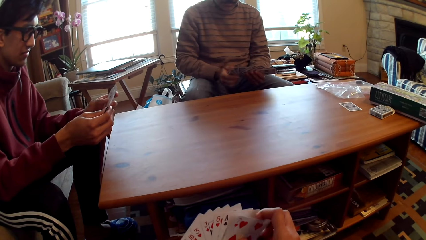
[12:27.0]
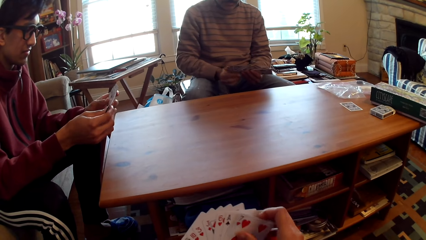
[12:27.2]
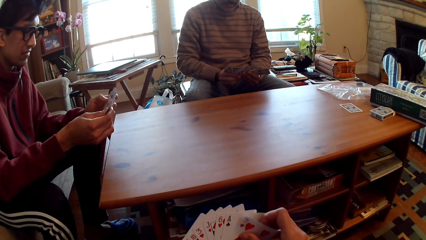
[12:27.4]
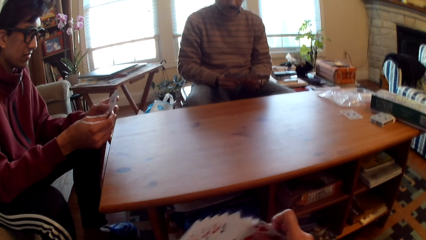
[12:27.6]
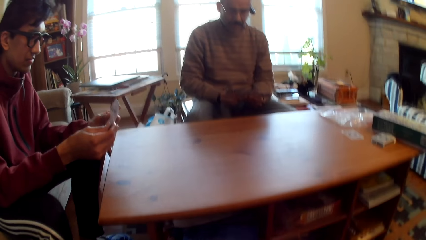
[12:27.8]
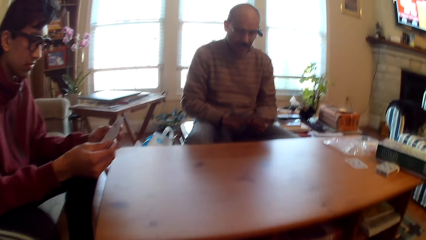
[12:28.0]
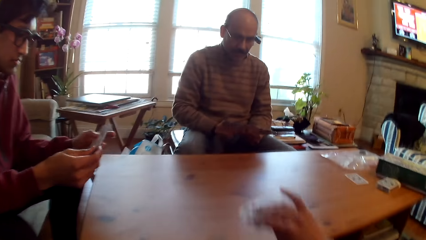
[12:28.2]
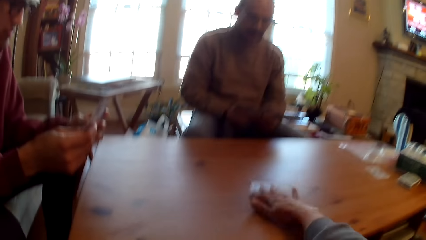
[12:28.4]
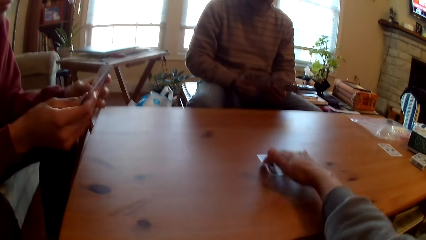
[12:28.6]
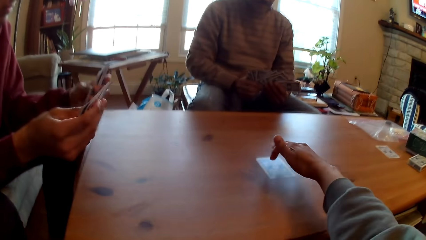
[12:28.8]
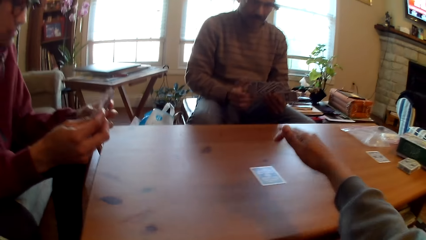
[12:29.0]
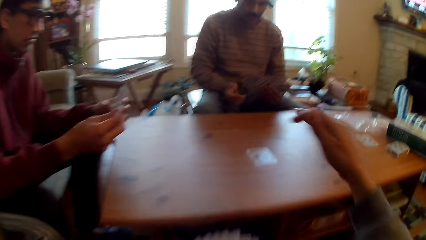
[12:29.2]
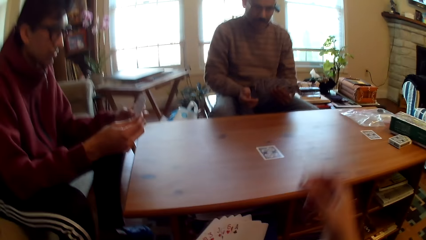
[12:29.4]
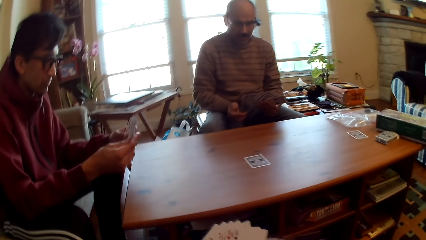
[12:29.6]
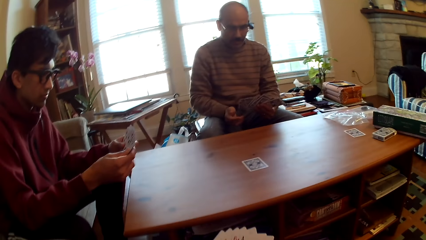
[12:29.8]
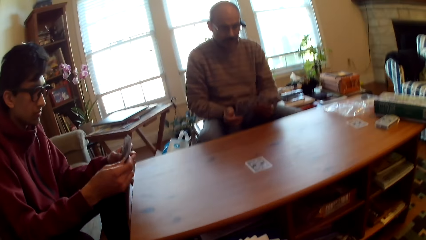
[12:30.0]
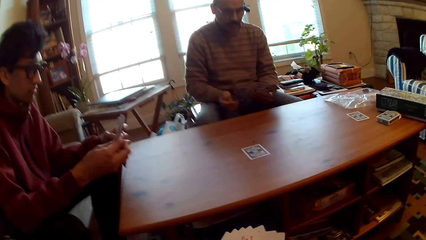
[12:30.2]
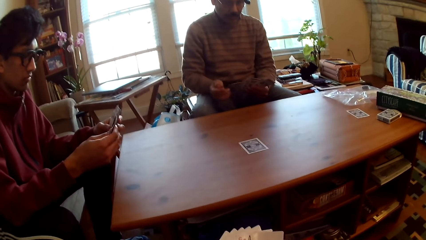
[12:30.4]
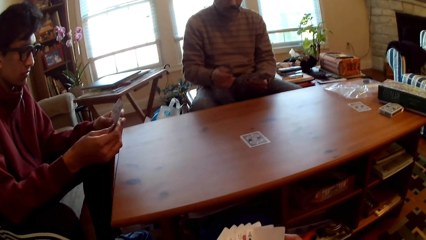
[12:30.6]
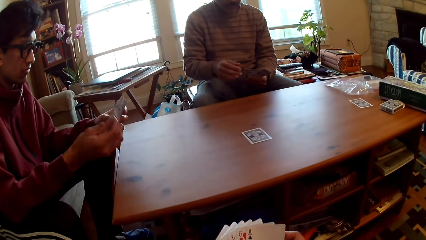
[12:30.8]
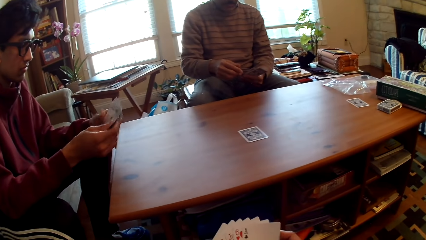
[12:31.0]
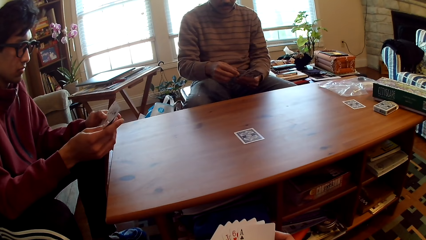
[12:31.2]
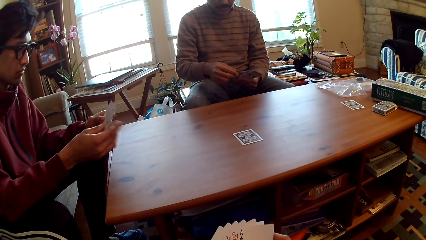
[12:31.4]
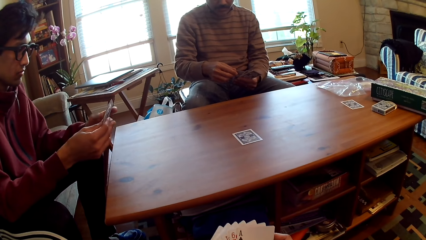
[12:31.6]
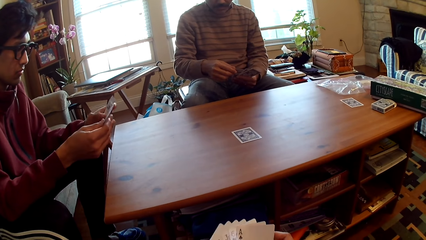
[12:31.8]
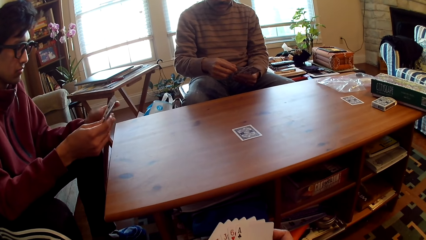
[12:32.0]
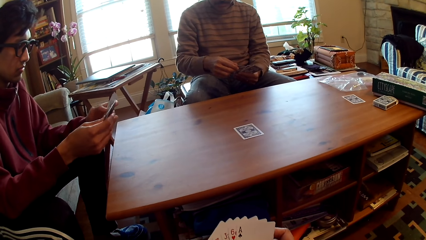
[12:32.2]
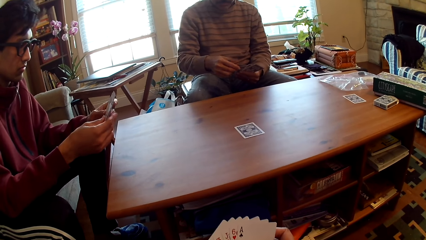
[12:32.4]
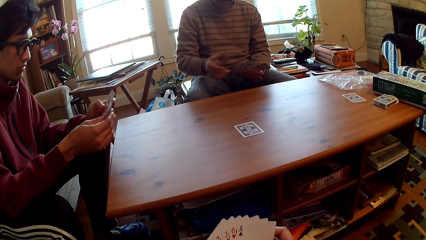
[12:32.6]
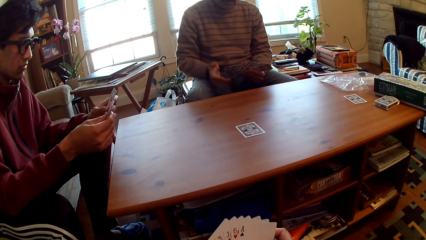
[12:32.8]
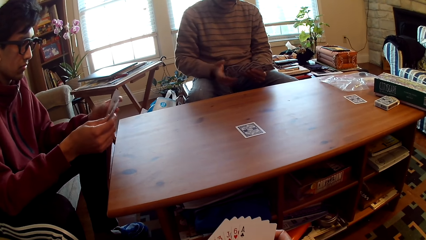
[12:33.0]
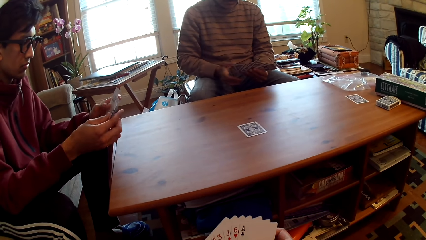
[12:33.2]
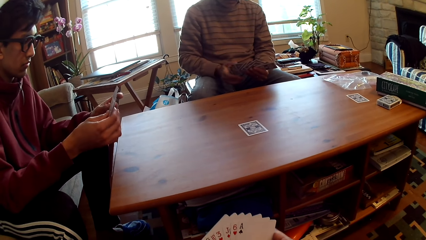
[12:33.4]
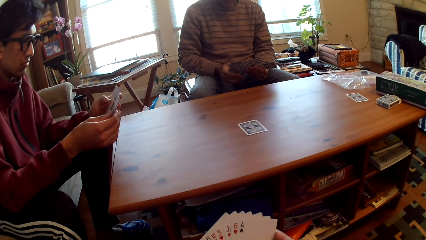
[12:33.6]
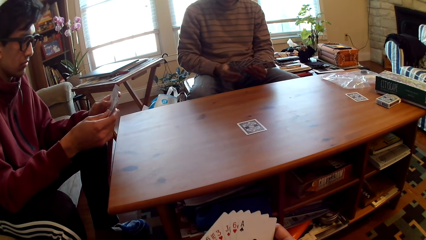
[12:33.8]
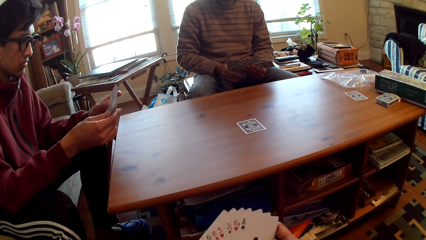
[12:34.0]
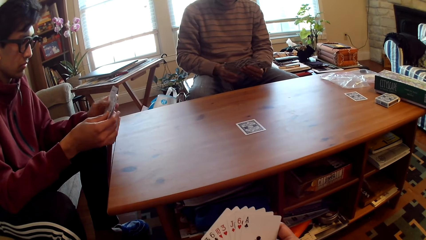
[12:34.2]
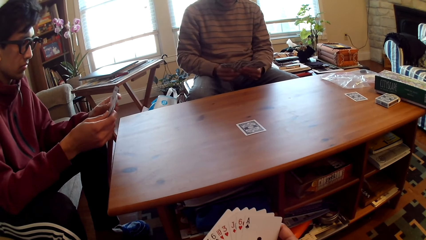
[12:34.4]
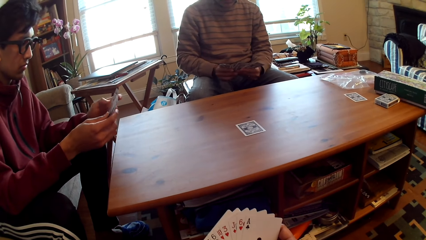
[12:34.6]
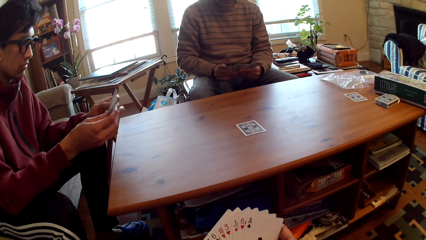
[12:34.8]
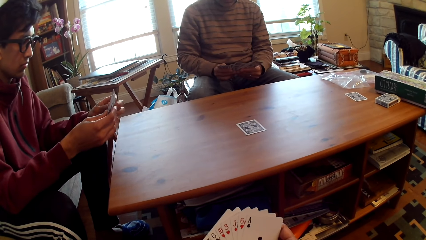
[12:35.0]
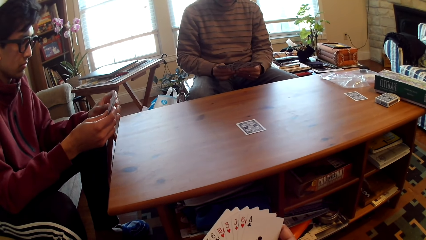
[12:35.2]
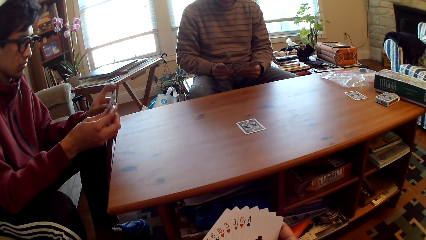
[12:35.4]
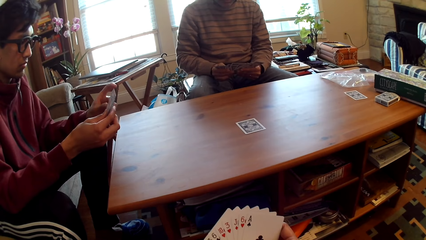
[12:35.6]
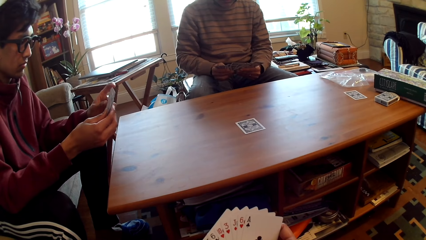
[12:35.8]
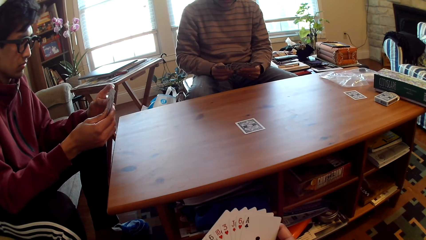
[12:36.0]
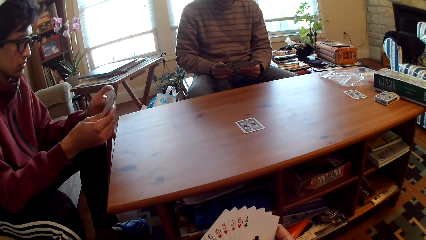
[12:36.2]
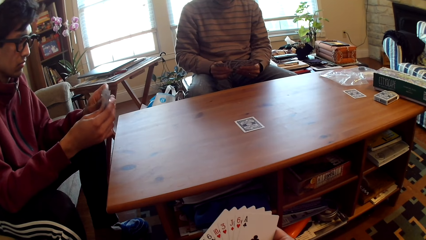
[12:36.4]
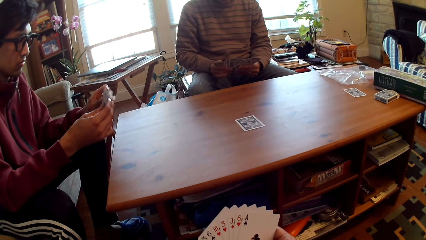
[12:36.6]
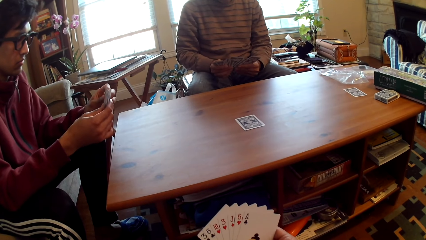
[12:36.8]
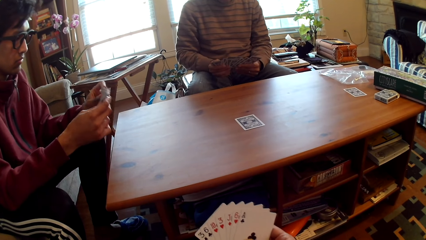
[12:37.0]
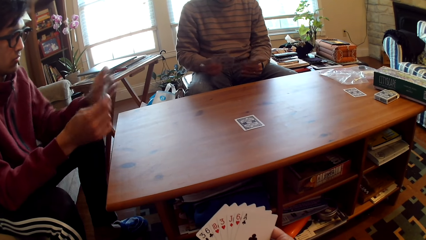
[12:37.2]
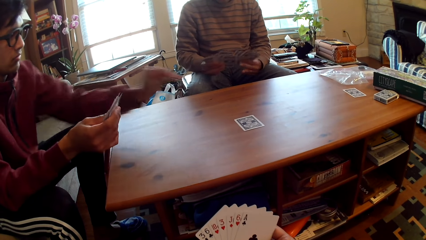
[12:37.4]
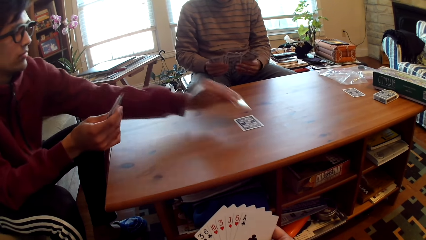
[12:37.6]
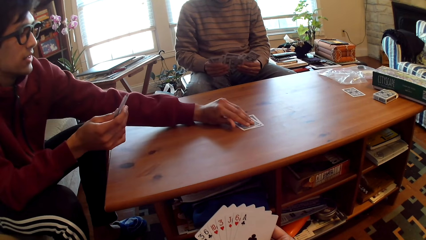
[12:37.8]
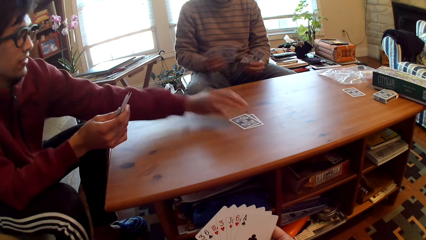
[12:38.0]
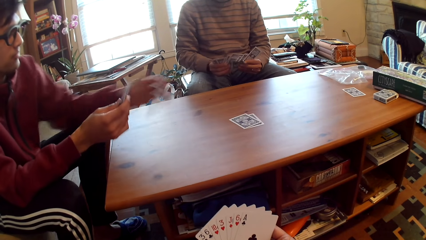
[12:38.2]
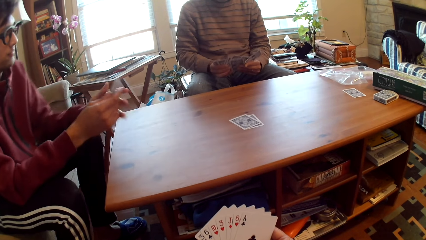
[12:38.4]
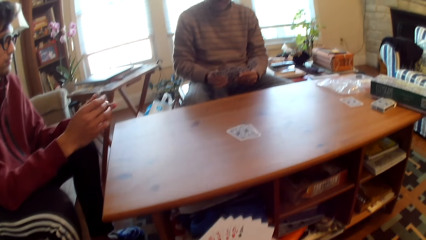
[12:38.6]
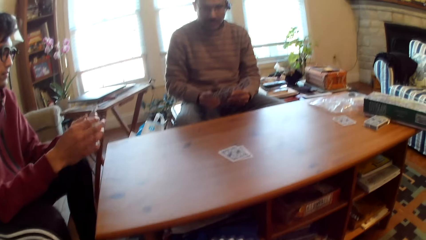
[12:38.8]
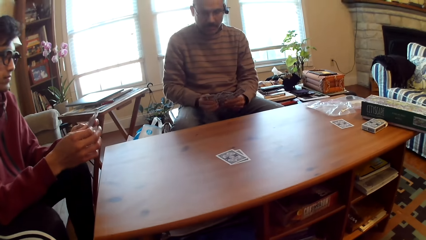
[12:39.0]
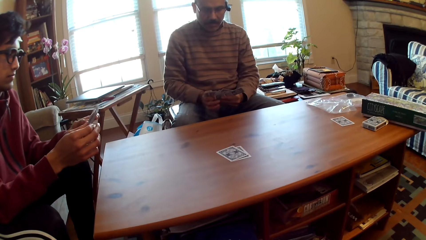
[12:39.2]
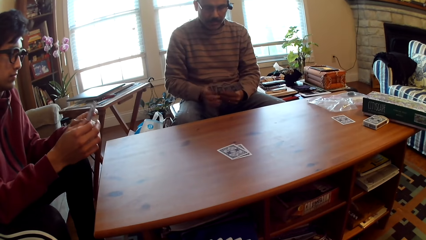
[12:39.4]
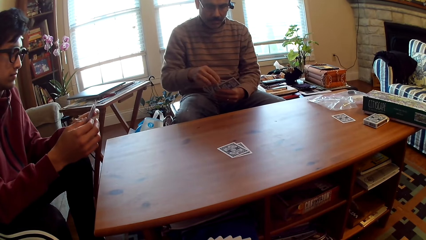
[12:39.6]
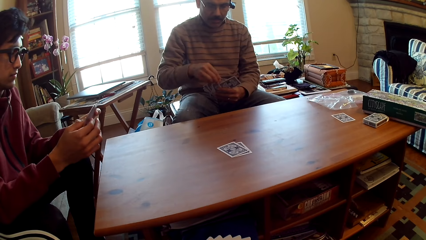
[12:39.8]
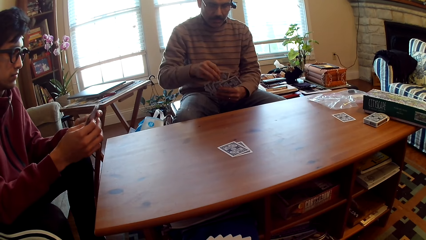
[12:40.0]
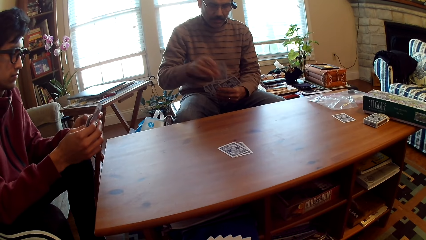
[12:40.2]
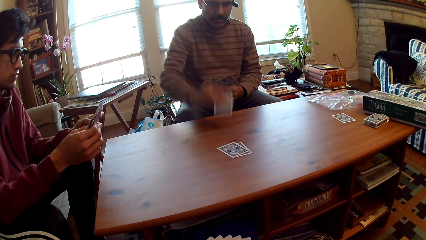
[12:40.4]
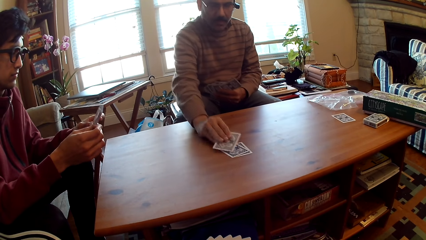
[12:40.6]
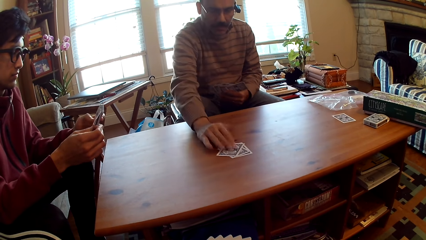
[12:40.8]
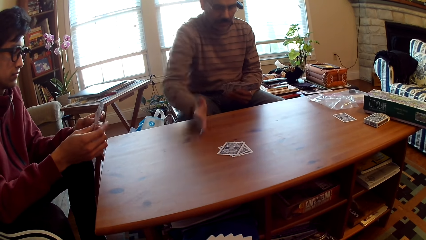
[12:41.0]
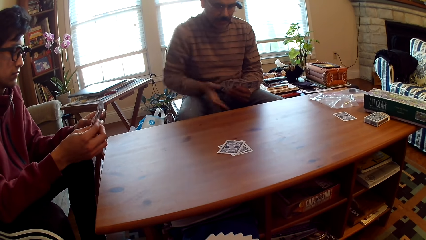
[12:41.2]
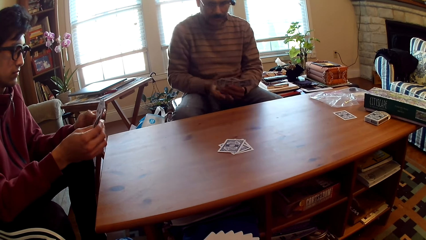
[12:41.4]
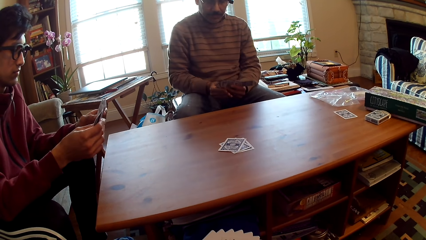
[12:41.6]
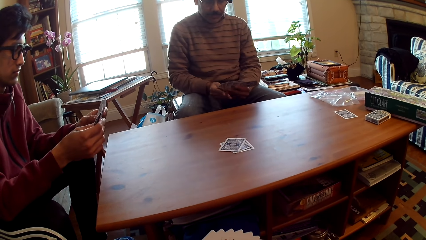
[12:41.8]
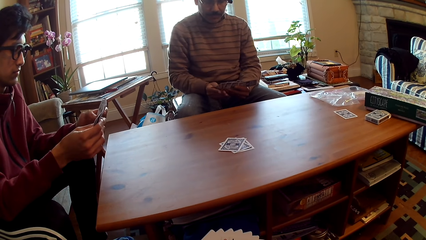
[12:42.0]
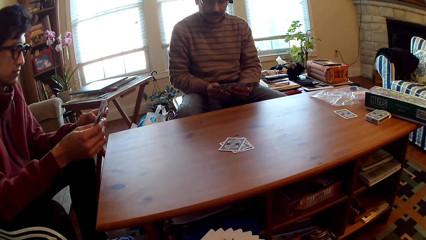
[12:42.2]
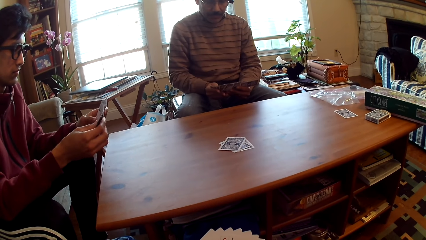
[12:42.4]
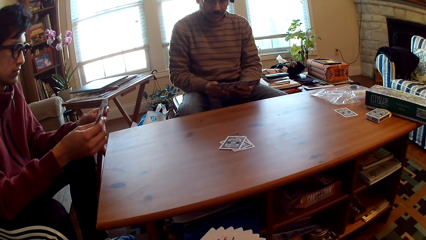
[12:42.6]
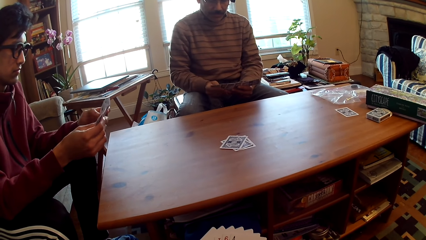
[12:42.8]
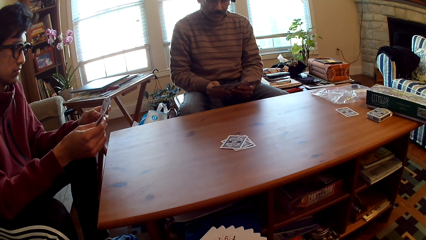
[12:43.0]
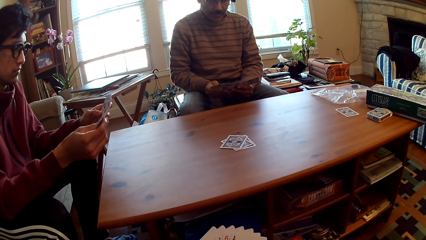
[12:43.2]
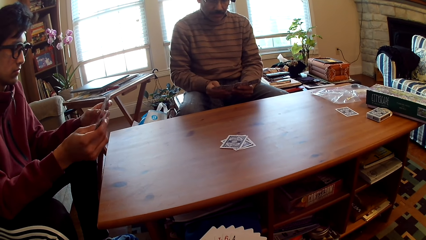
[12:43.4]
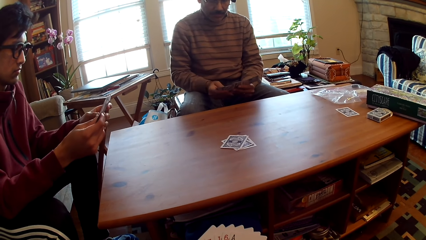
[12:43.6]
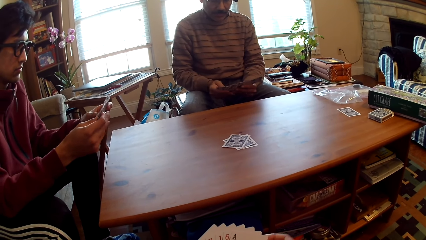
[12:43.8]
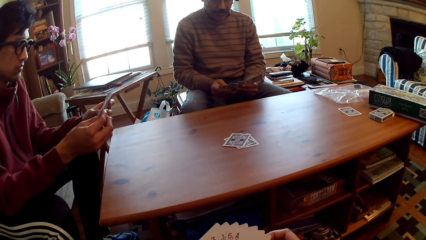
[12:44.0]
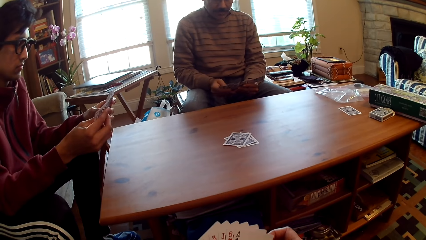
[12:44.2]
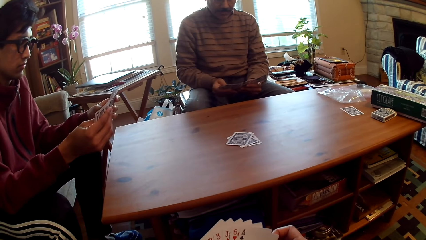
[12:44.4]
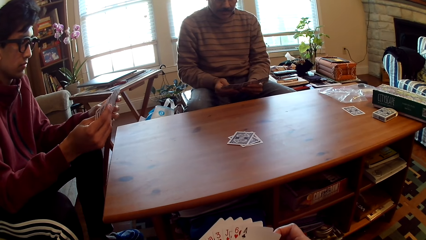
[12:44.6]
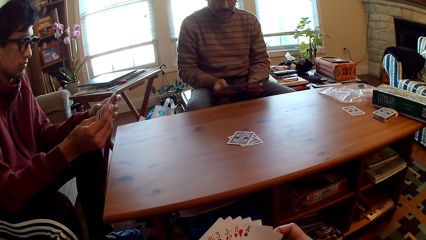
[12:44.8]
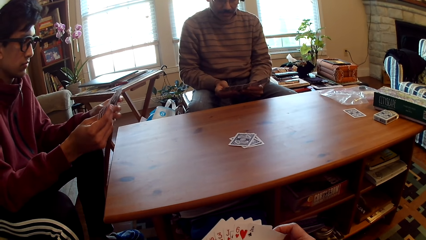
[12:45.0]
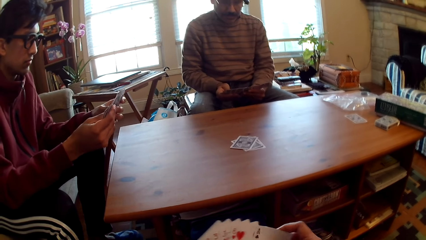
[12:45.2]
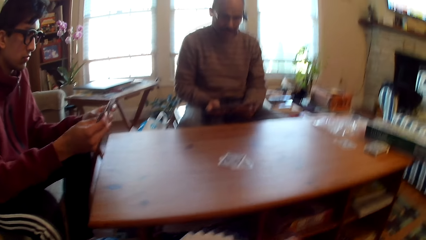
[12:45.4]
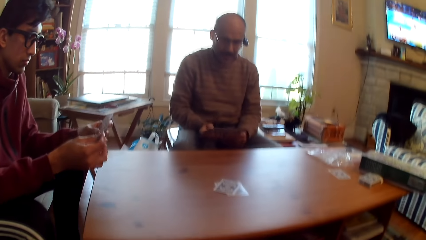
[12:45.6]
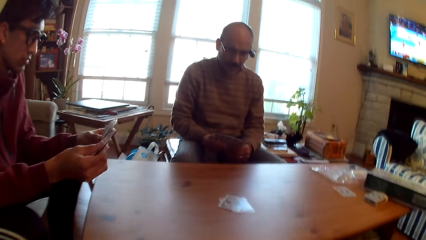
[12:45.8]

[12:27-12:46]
The camera wearer plays poker and selects cards. A person selects cards. Another person puts the card on the table, plays poker, and selects cards. The first person plays poker, puts the card on the table, and selects cards.
